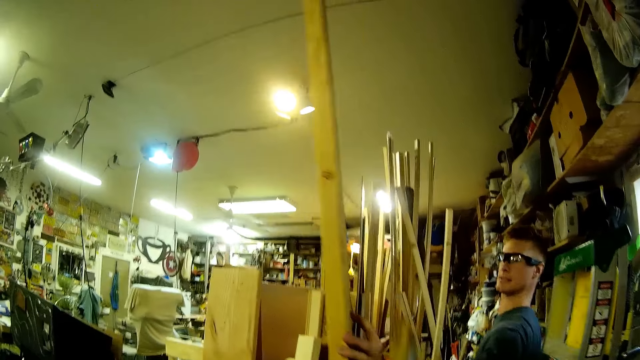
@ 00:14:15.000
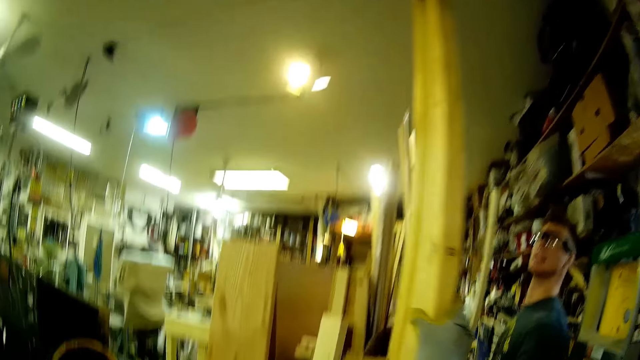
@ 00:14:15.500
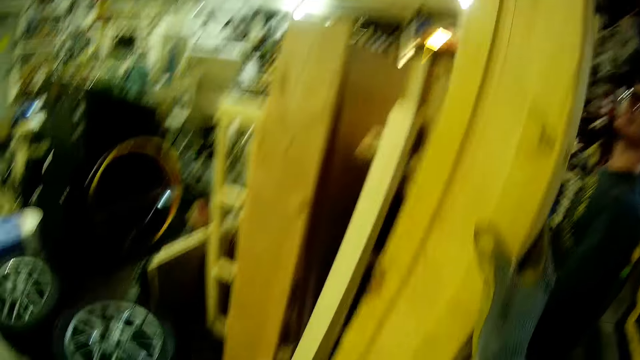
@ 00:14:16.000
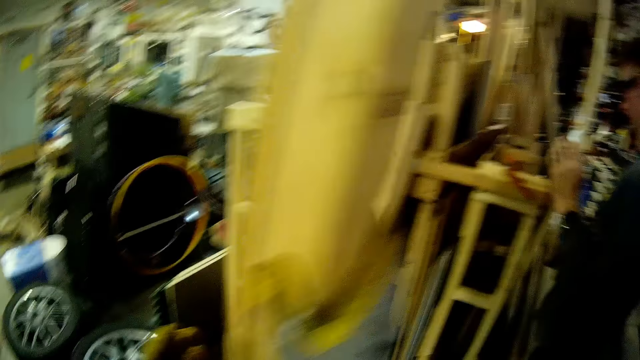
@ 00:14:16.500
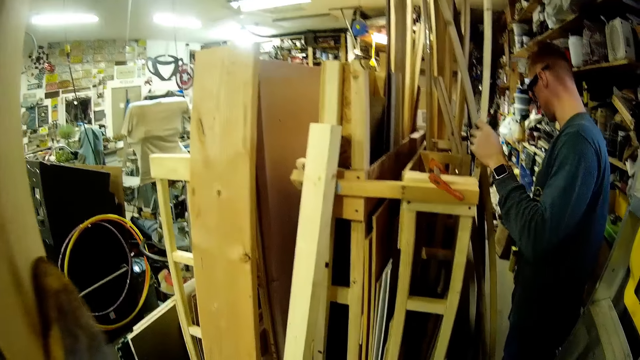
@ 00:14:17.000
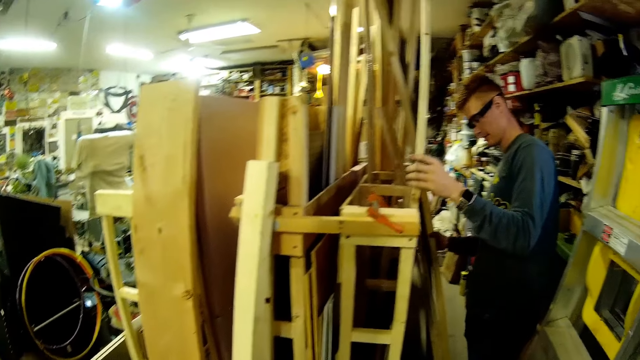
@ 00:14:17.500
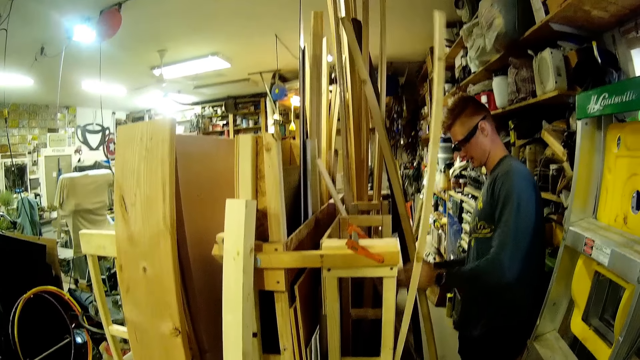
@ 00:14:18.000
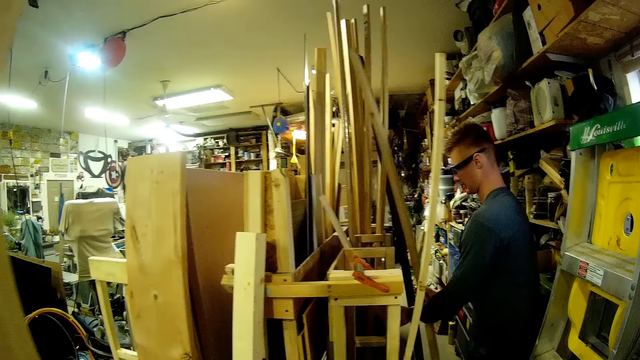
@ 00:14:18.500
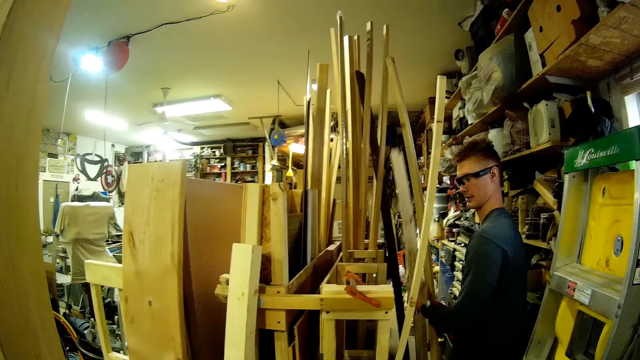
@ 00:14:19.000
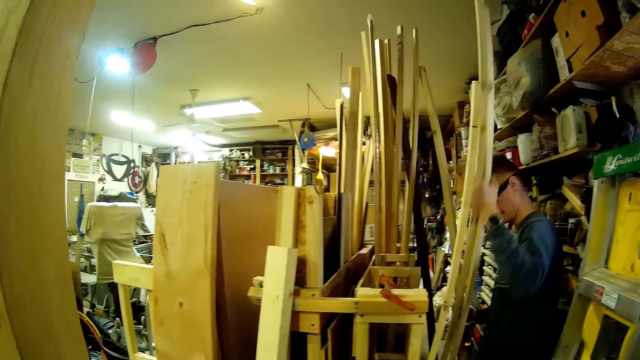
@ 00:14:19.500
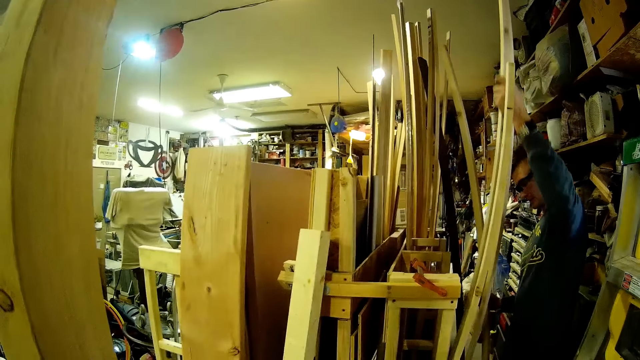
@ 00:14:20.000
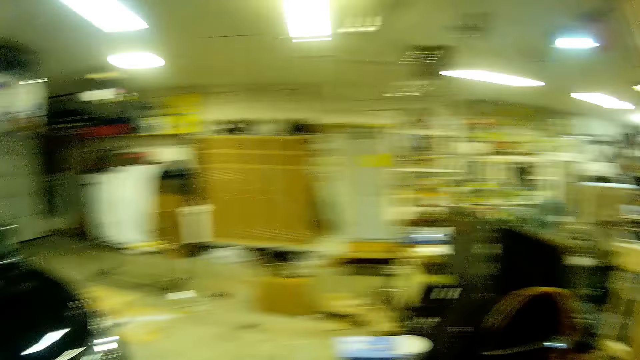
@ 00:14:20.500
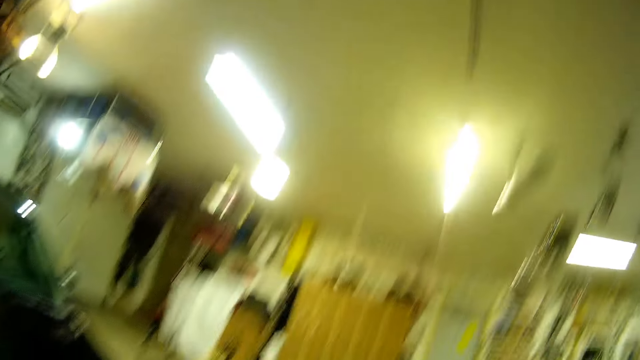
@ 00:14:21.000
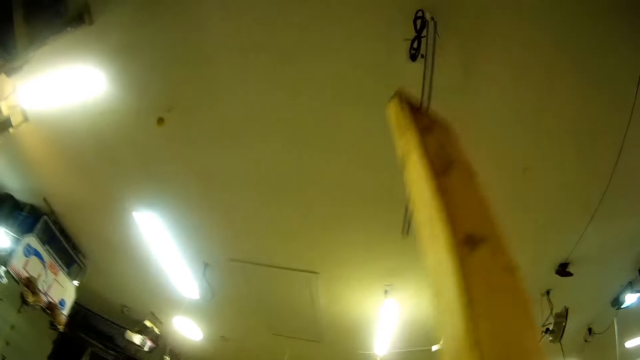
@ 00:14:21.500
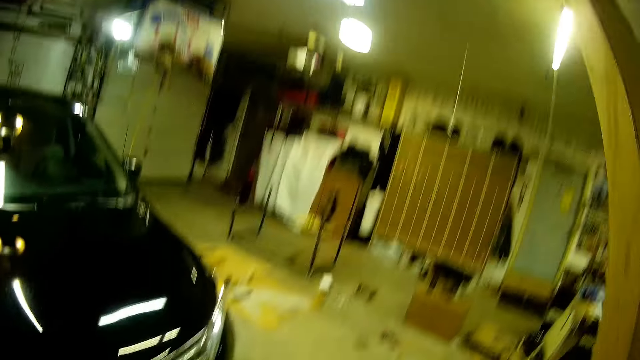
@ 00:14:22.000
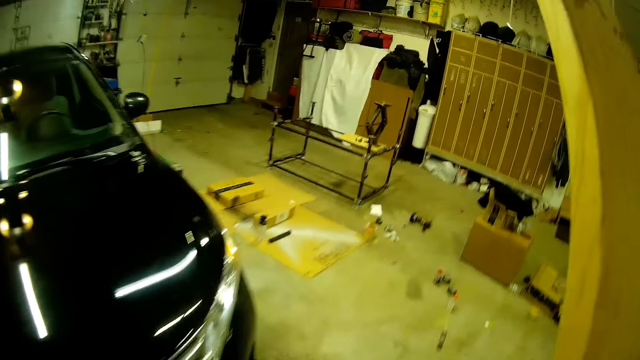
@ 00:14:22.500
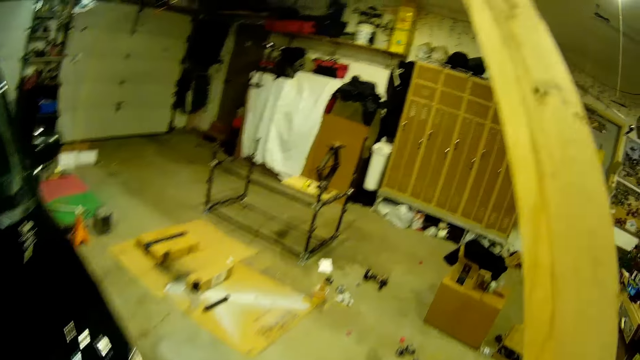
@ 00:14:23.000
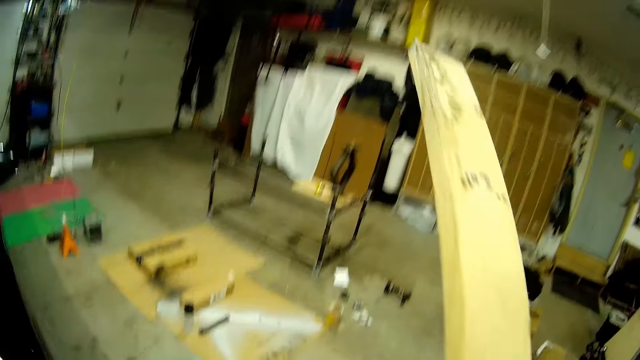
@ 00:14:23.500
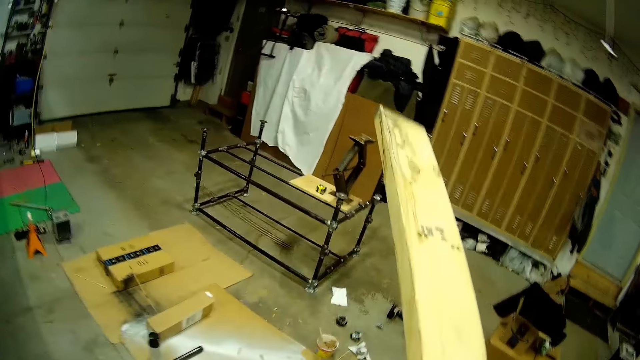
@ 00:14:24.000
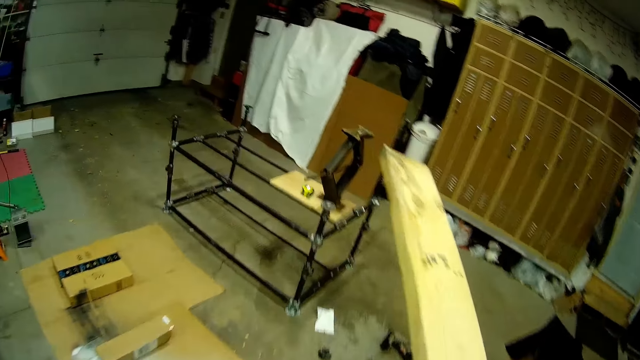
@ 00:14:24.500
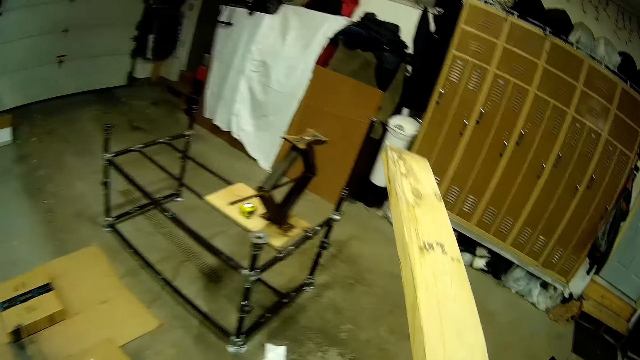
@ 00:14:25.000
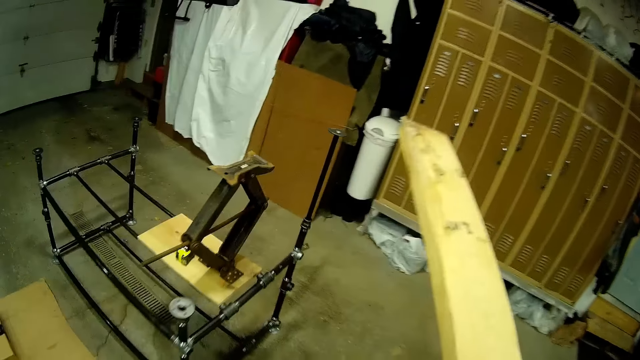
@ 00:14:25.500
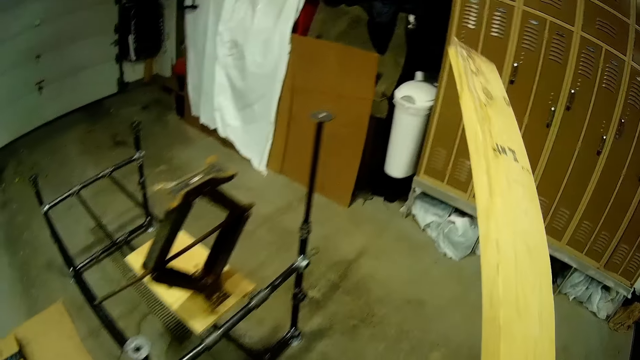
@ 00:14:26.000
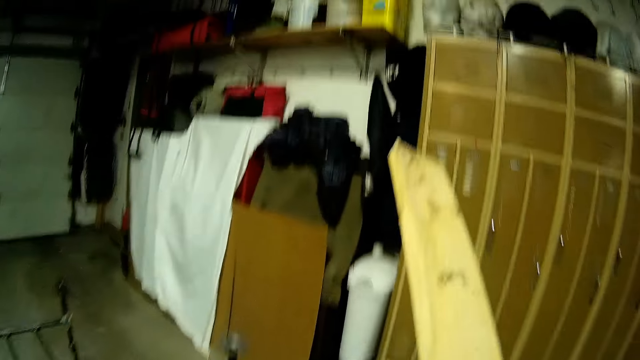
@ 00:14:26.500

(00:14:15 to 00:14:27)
A man holds a piece of wood. The camera wearer receives the wood plank from the man with her right hand. The man holds the piece of wood. The man arranges the wood planks in the stack. The man holds the piece of wood again. The man lifts the piece of wood. The camera wearer walks around the workshop.

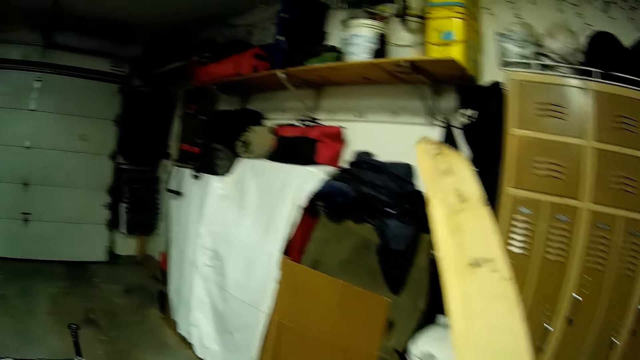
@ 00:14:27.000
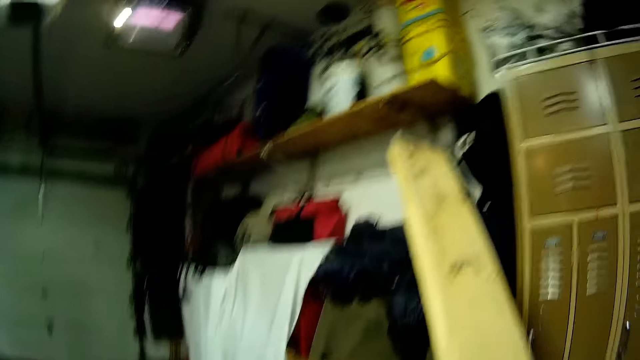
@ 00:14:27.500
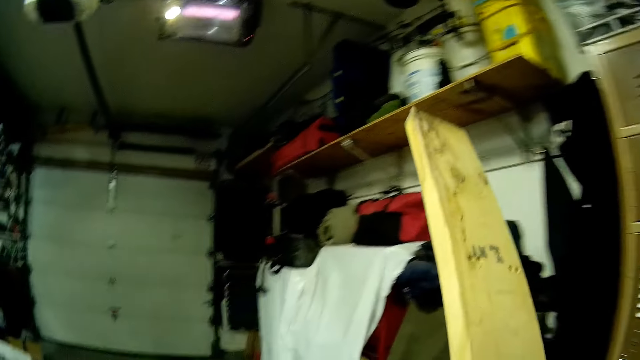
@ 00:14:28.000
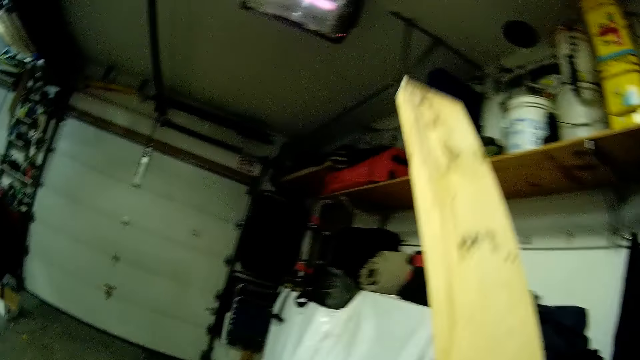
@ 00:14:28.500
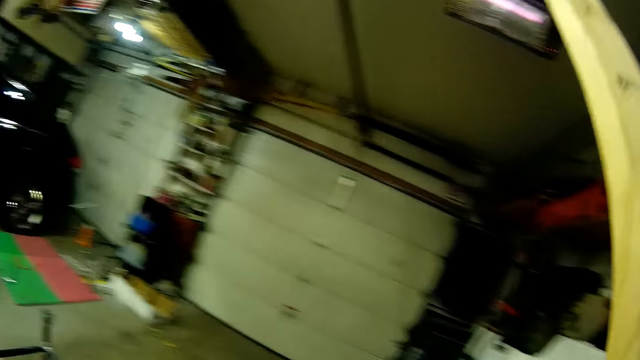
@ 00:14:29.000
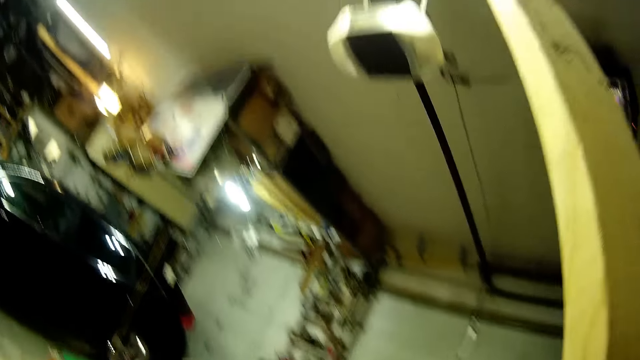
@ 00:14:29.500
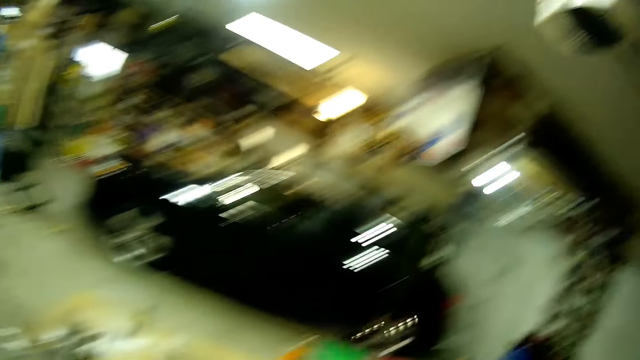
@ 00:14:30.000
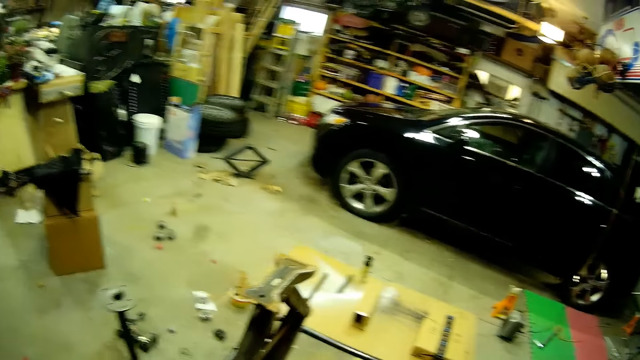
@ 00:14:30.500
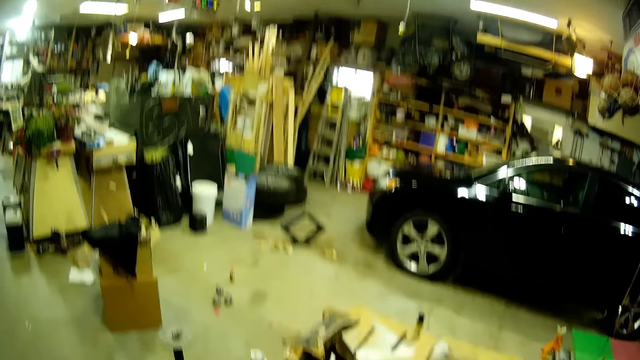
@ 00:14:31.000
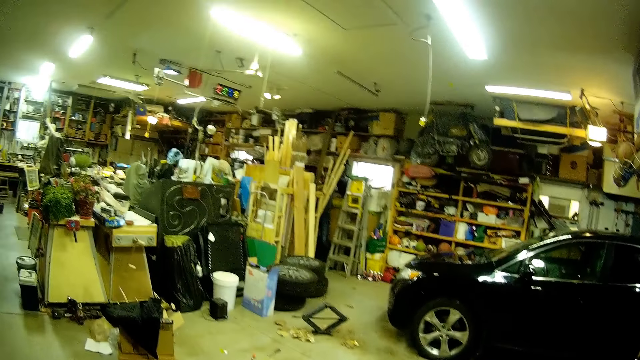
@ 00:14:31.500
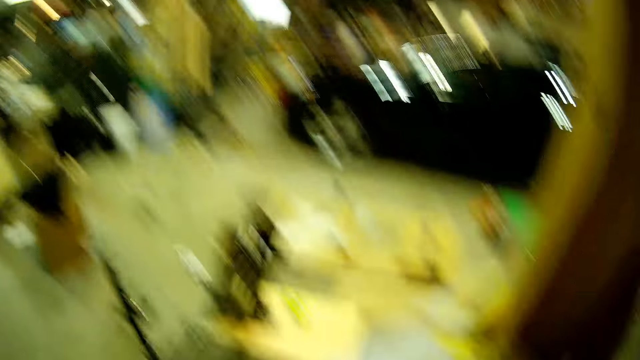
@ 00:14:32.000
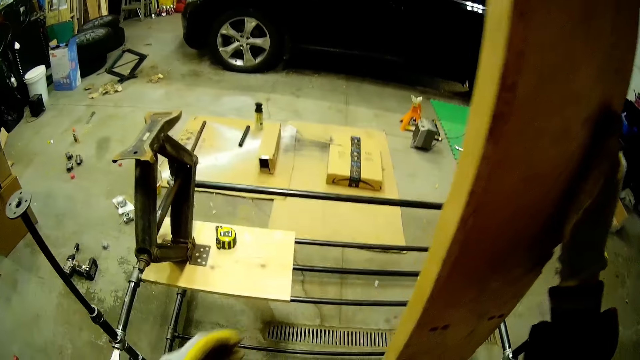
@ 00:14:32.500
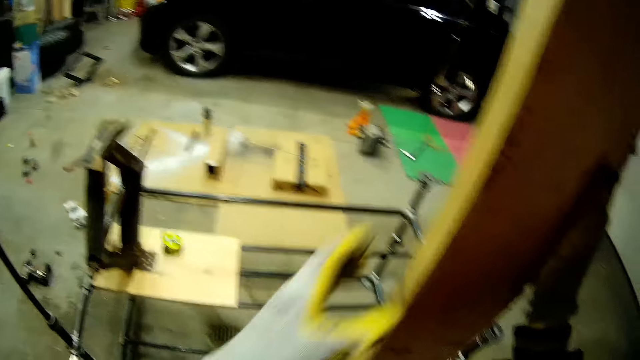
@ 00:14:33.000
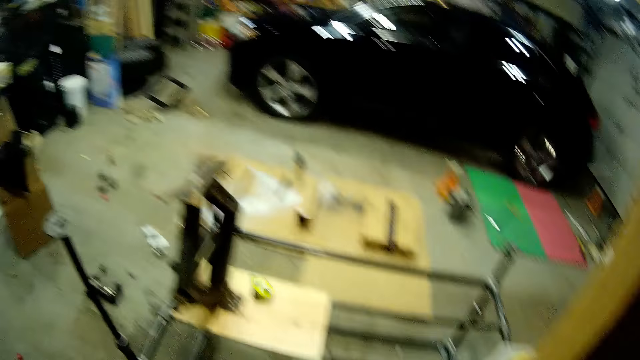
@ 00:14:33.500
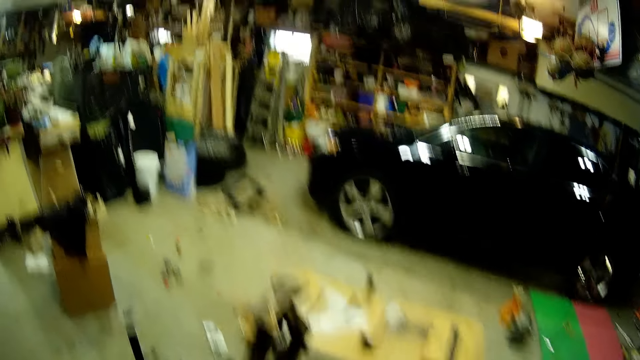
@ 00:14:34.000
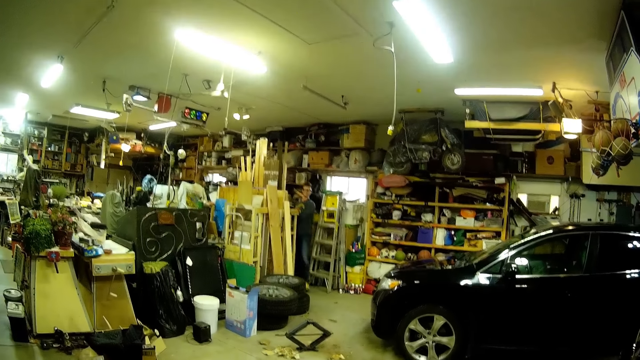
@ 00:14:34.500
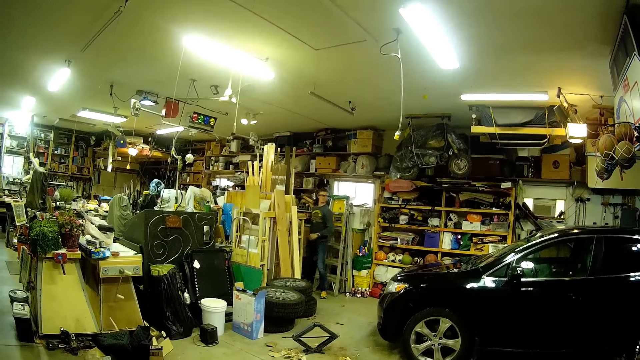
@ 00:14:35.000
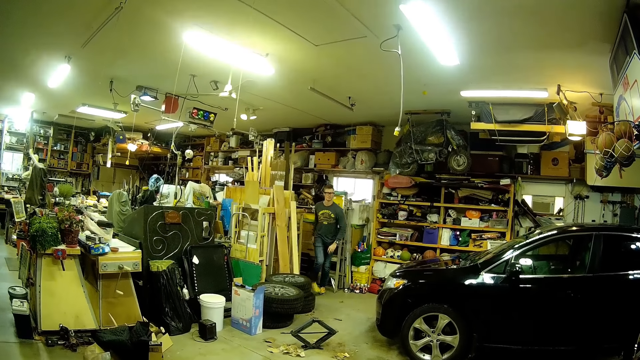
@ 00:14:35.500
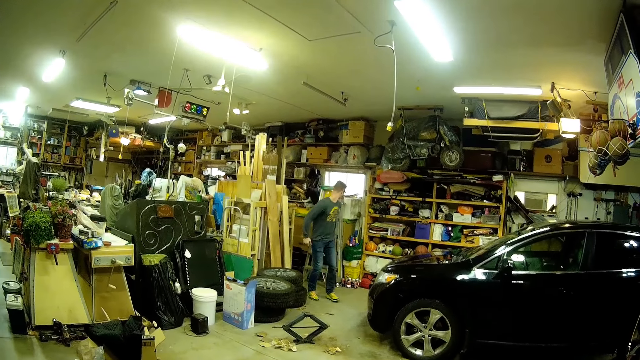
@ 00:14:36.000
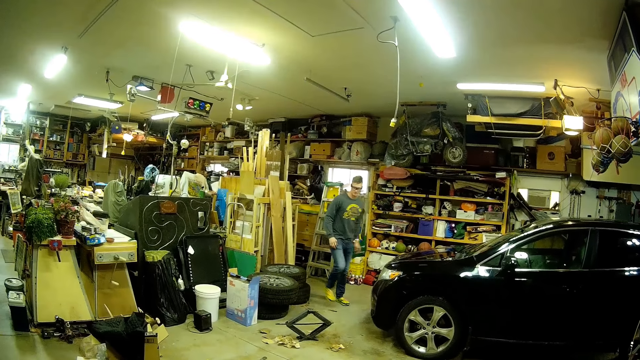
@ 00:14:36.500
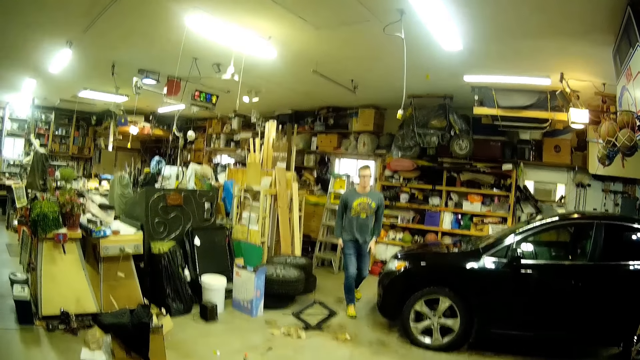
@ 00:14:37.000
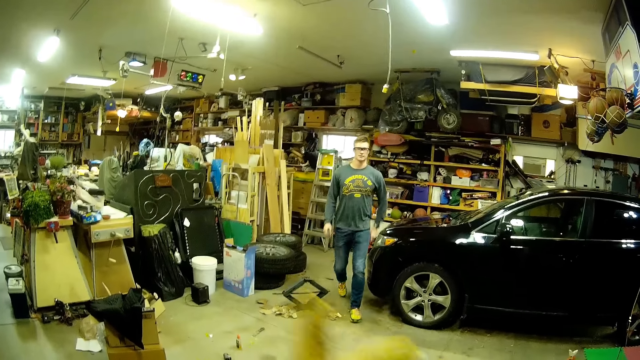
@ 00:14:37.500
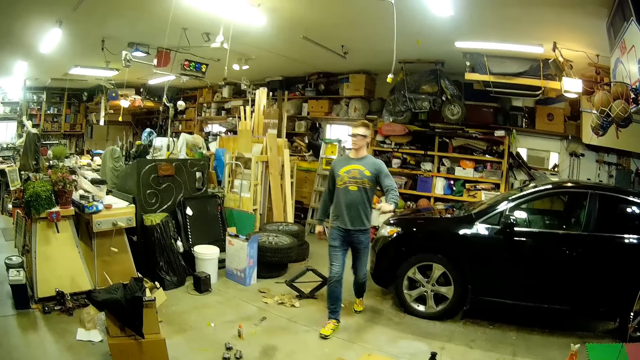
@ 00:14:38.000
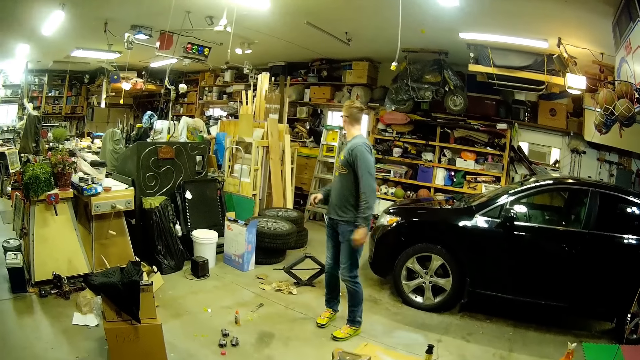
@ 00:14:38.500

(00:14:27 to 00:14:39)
The camera wearer holds the piece of wood. A man walks around the workshop towards the camera wearer. The camera wearer lifts her hand.
